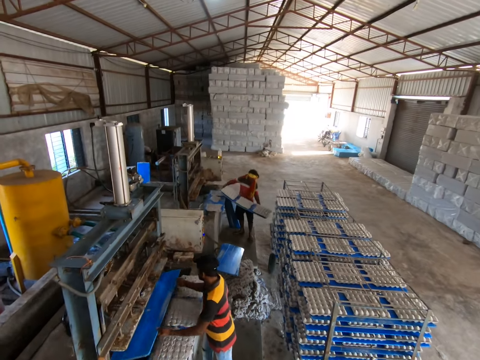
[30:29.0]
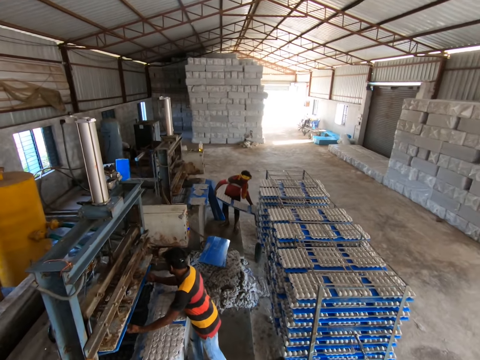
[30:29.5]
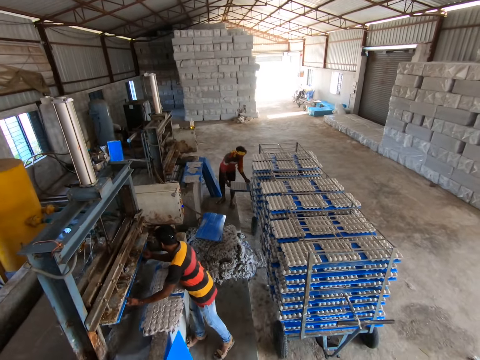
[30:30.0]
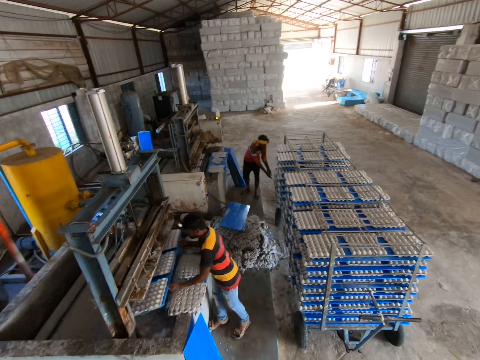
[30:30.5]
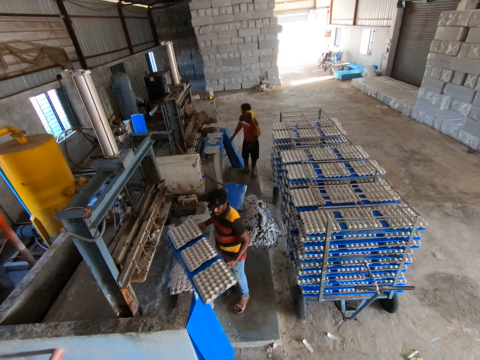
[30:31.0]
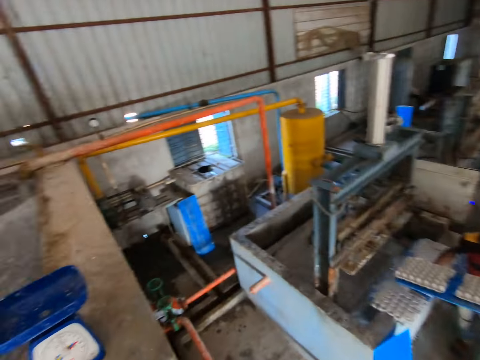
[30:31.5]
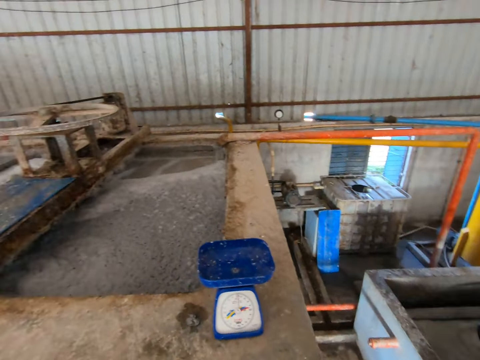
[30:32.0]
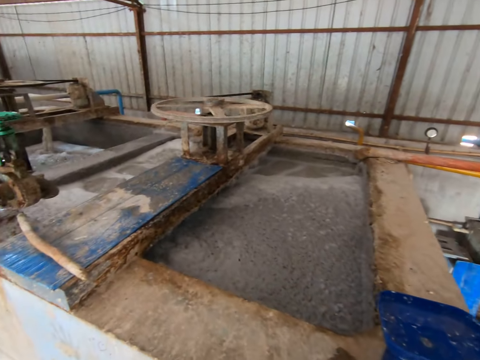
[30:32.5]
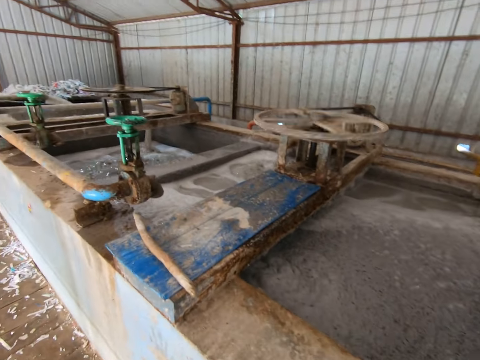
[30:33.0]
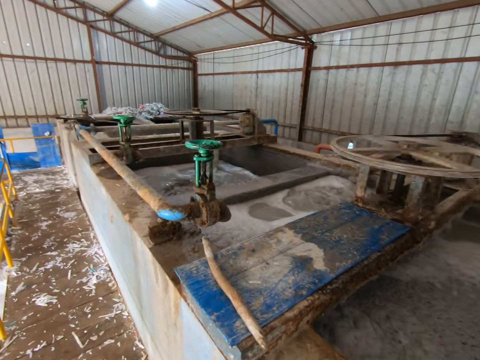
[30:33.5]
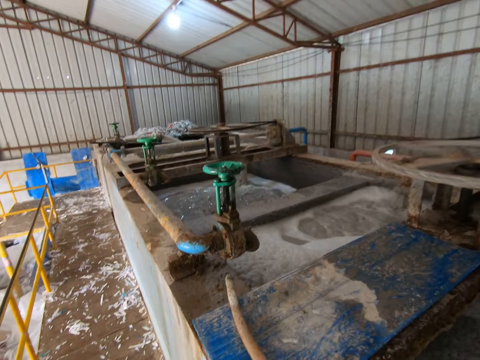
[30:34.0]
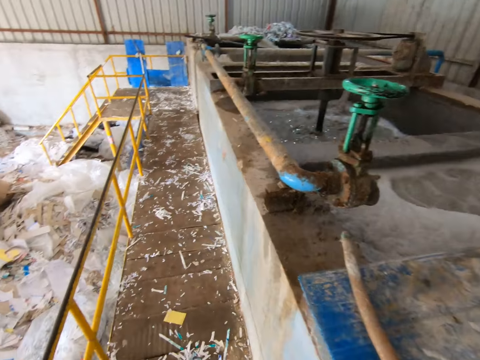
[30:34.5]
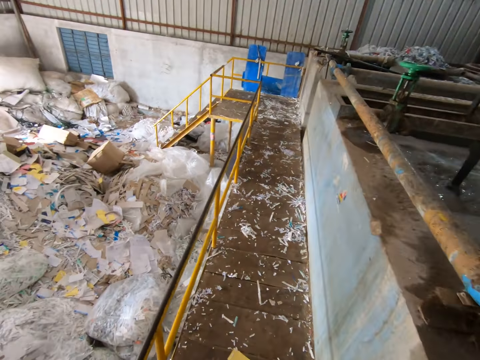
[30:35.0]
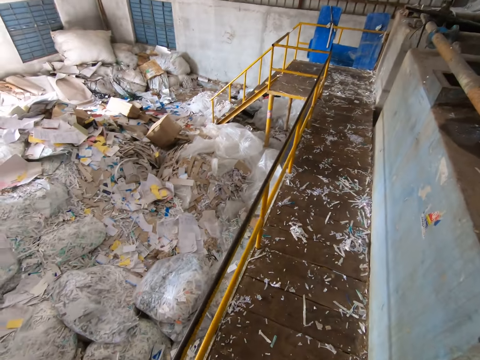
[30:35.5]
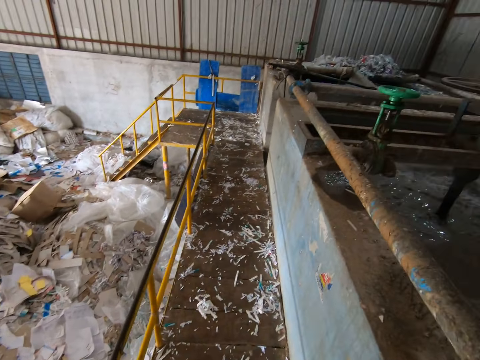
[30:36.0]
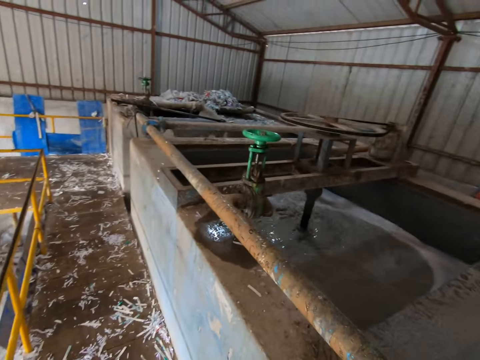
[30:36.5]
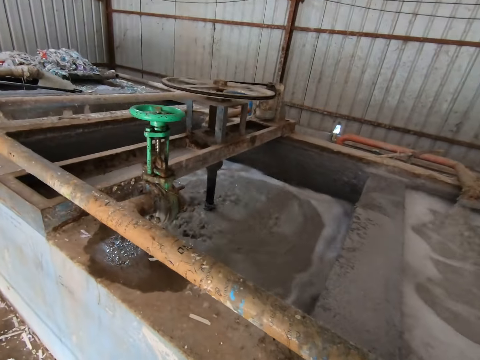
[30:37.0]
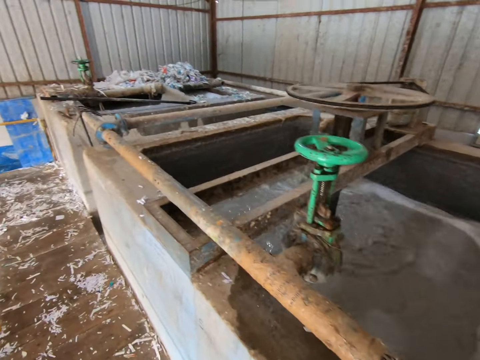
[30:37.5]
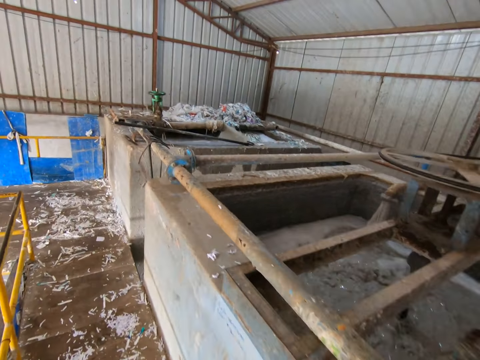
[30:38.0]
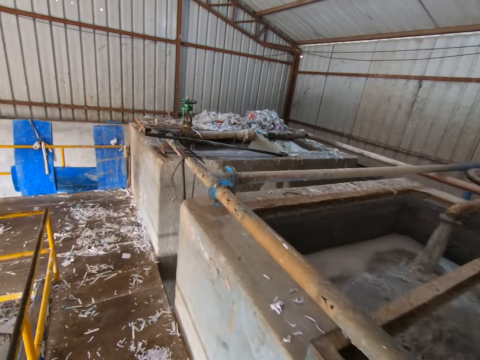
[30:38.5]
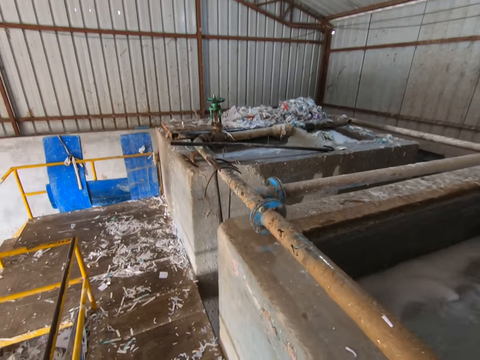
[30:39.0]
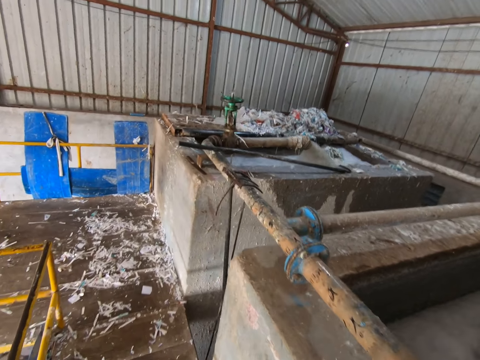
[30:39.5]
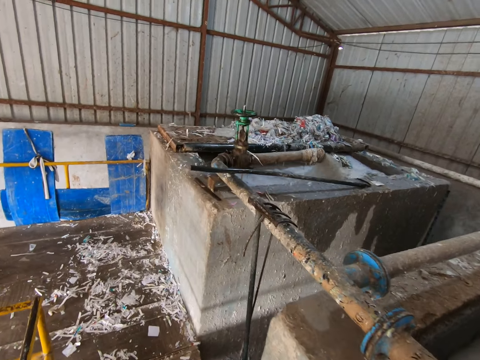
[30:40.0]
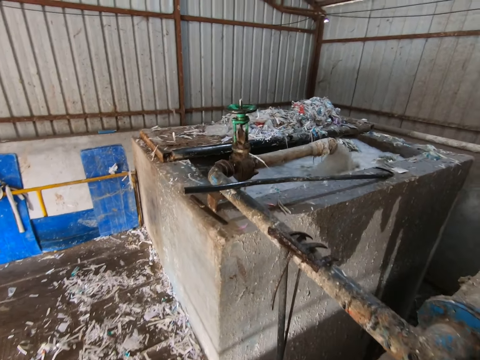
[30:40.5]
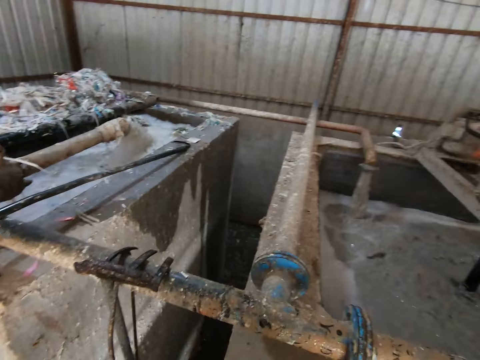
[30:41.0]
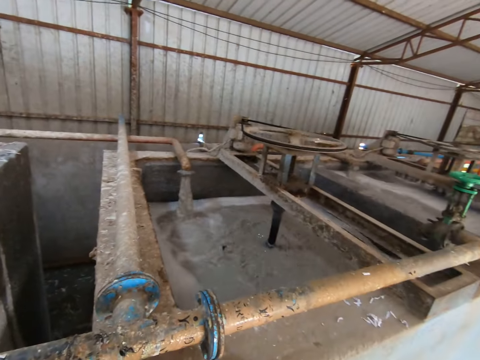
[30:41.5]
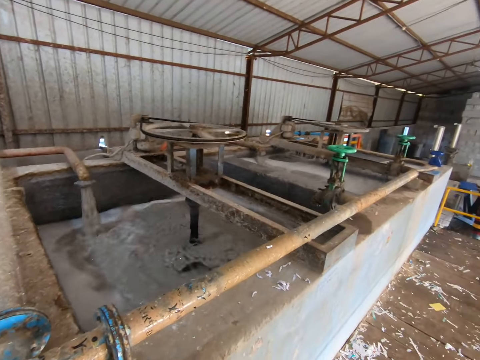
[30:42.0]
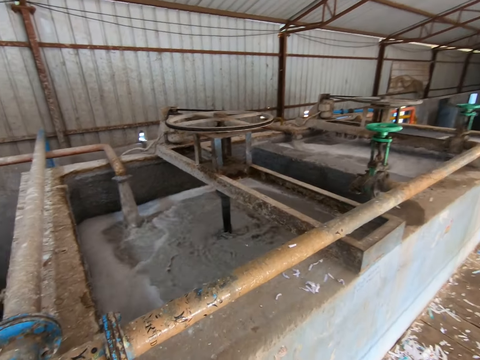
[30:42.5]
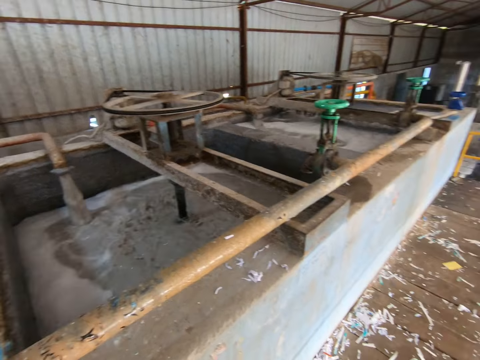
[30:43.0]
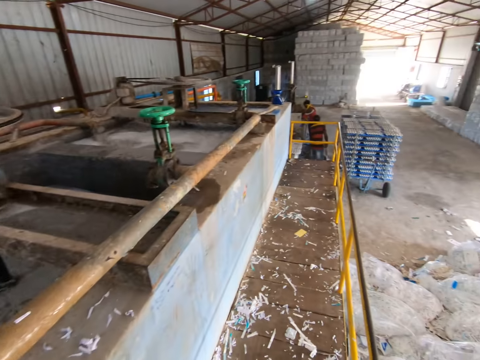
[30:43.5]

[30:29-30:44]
The camera wearer turns around. They walk in the factory.

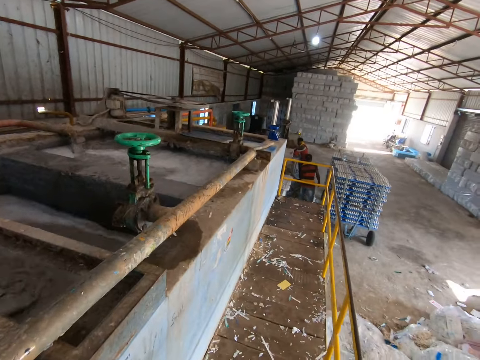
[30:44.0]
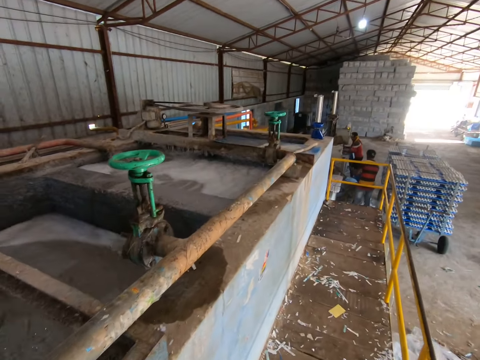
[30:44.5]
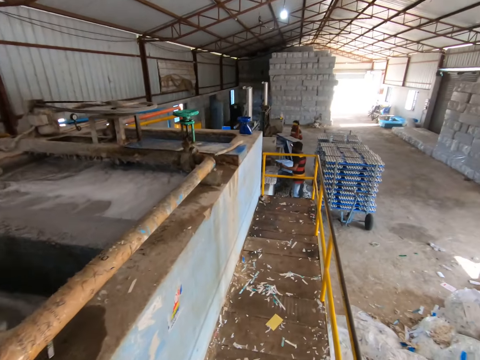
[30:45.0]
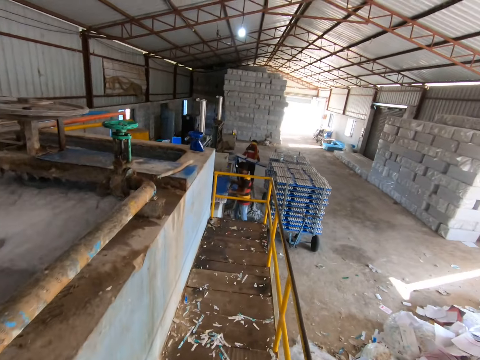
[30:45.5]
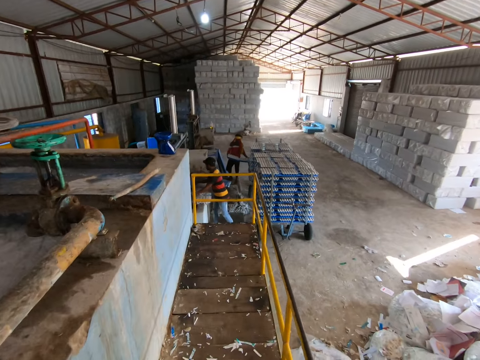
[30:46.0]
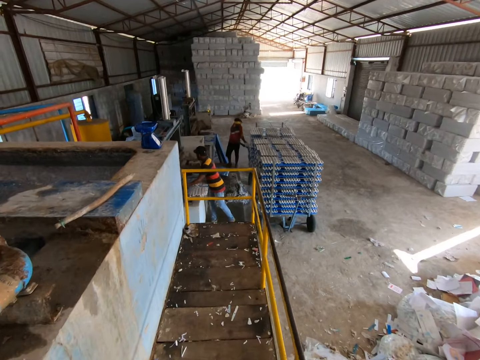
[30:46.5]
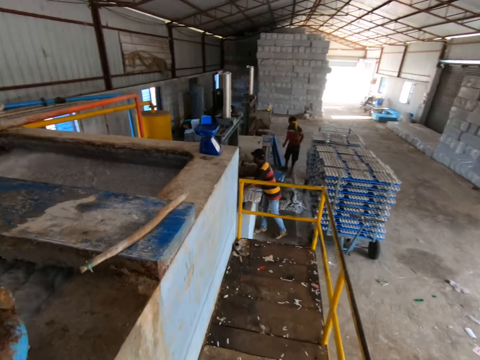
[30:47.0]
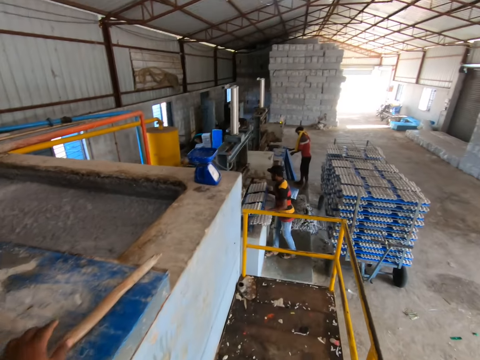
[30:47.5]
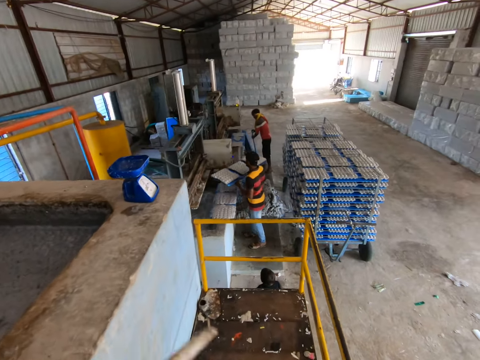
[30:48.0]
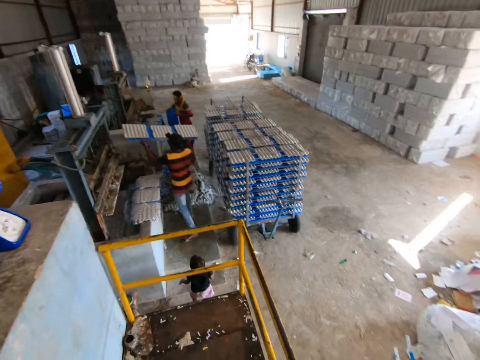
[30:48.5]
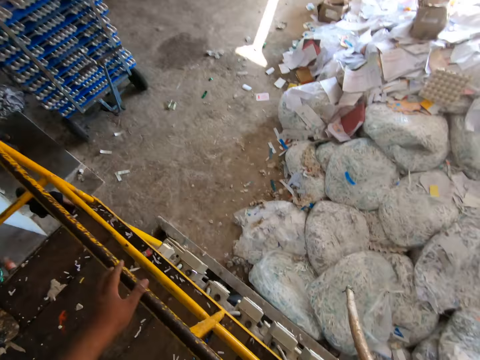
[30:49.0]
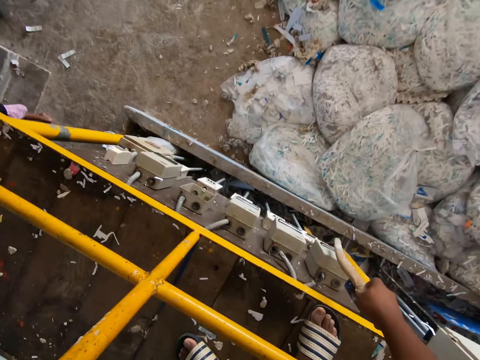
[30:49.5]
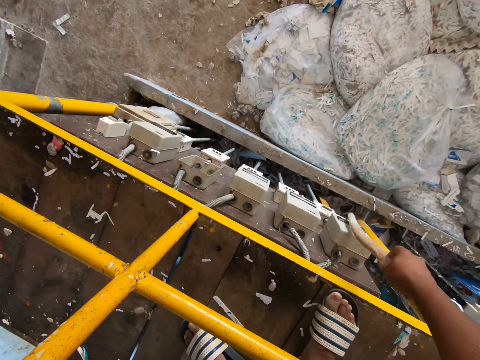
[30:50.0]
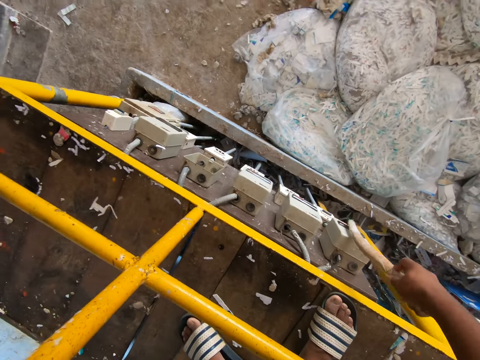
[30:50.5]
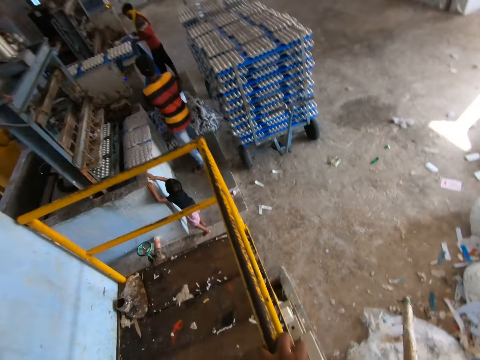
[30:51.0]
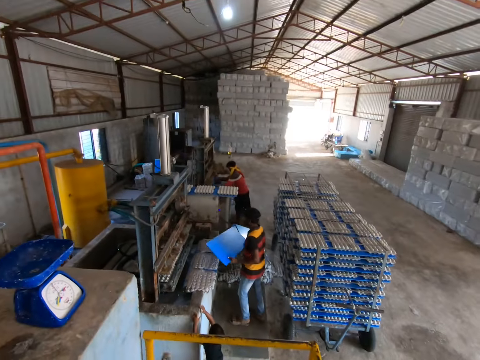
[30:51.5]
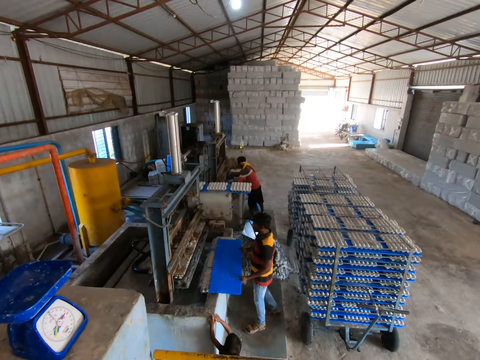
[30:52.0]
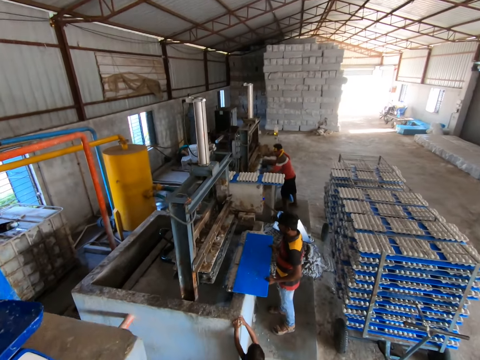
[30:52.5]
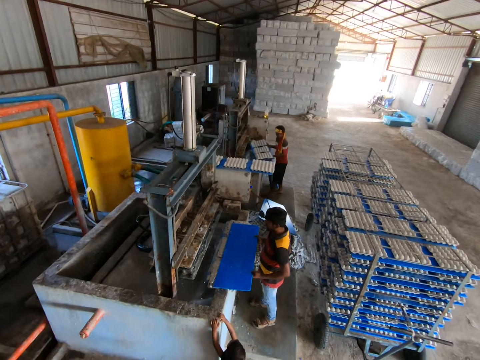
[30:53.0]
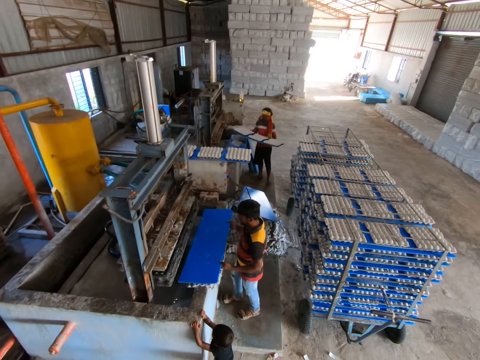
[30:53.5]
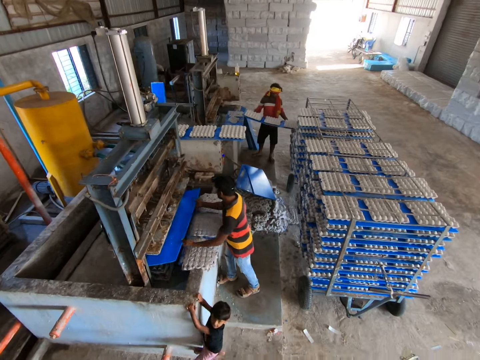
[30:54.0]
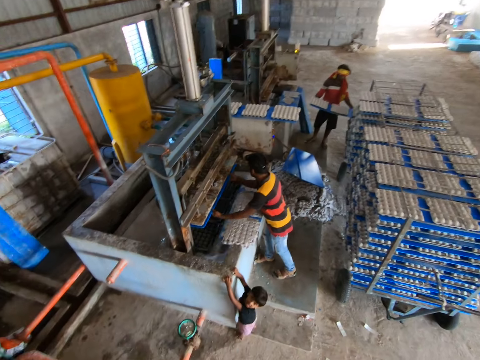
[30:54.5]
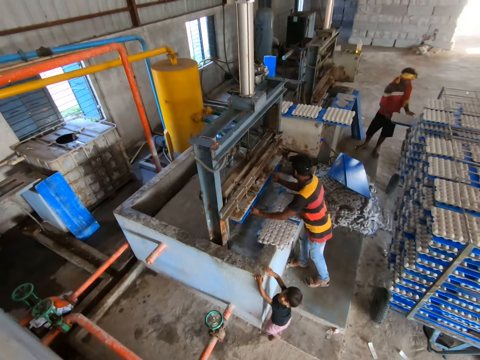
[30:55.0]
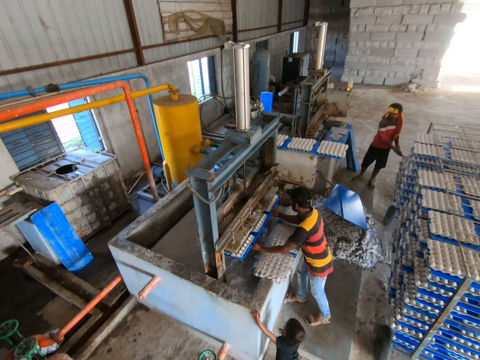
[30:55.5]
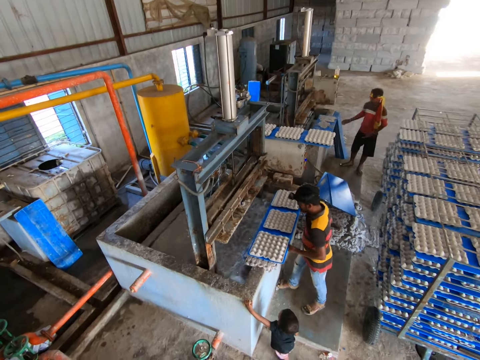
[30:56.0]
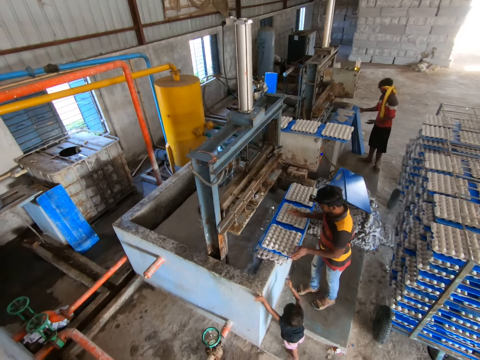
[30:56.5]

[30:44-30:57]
The camera wearer picks the stick from the recycling plant with his left hand. He holds a metal. He flips the switch on the electric box with the stick in his right hand. He looks around. He interacts with a man.
